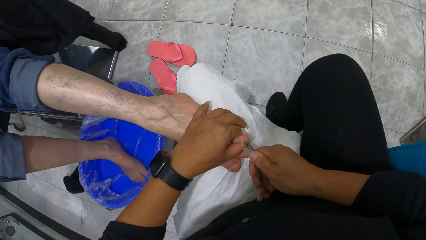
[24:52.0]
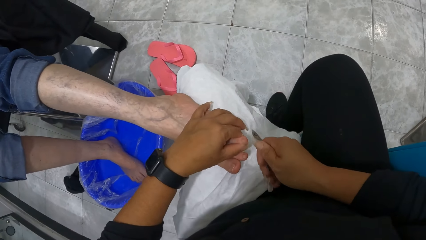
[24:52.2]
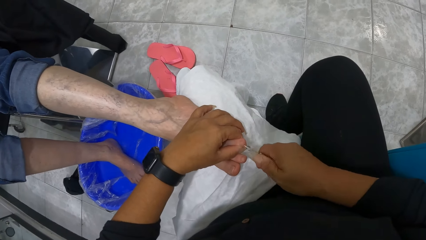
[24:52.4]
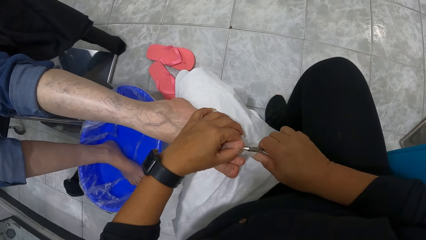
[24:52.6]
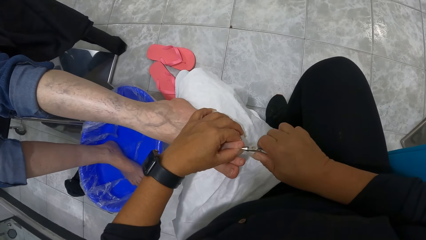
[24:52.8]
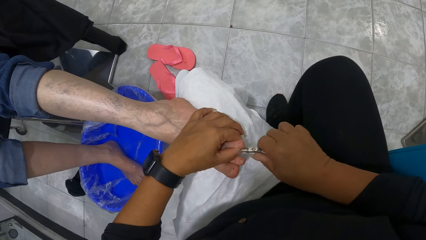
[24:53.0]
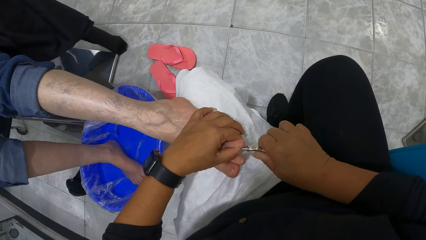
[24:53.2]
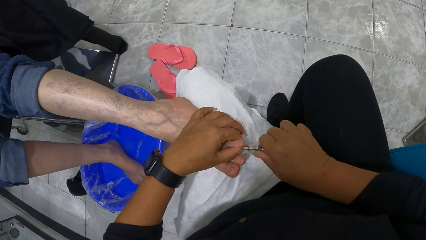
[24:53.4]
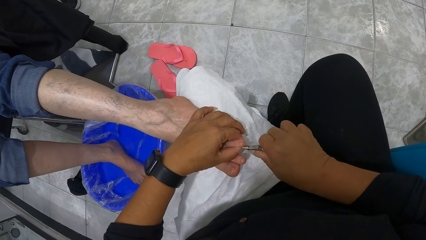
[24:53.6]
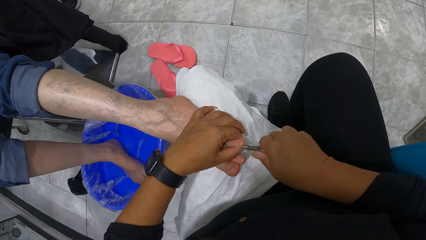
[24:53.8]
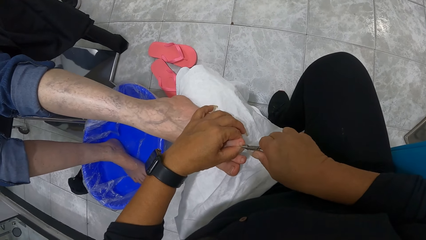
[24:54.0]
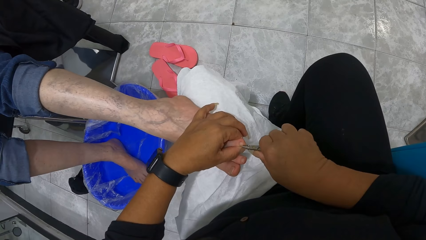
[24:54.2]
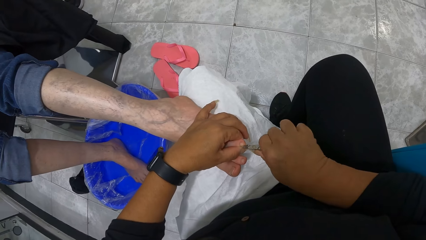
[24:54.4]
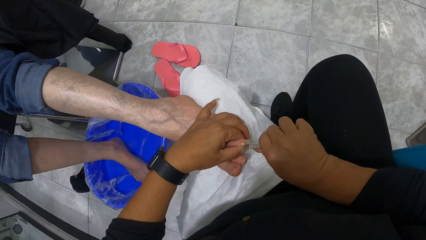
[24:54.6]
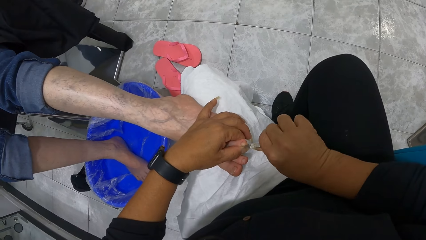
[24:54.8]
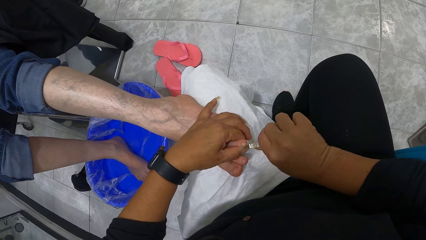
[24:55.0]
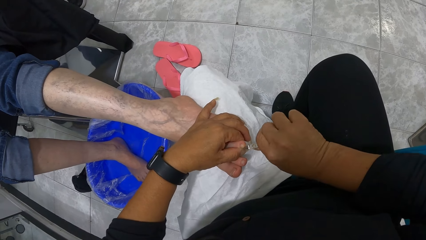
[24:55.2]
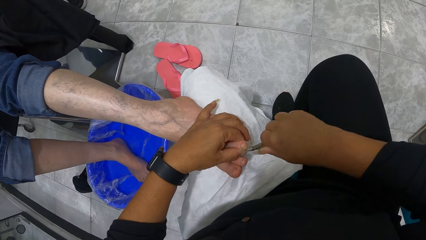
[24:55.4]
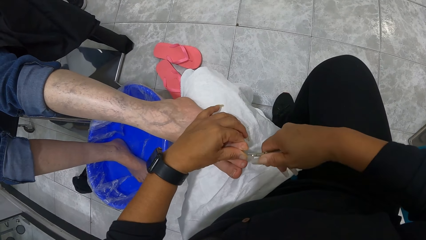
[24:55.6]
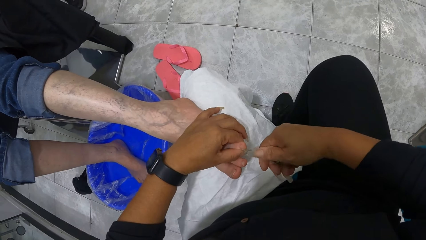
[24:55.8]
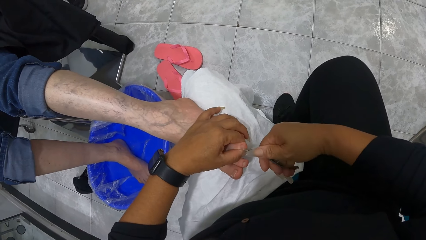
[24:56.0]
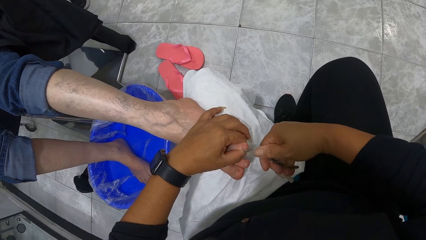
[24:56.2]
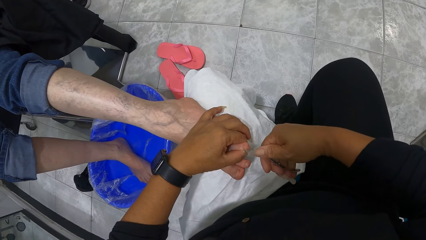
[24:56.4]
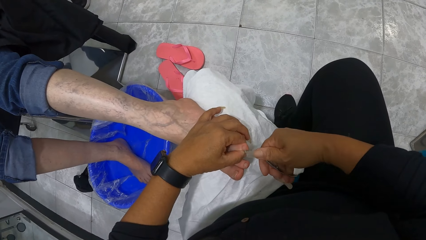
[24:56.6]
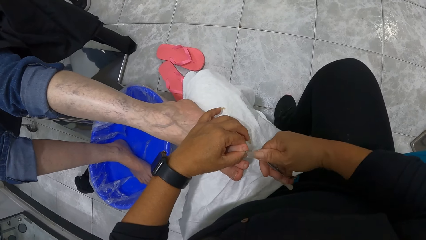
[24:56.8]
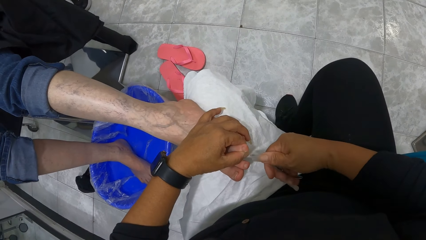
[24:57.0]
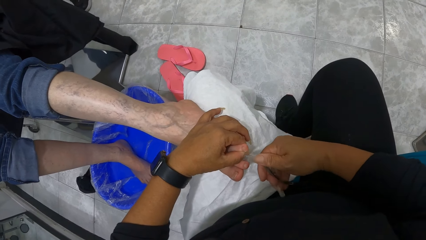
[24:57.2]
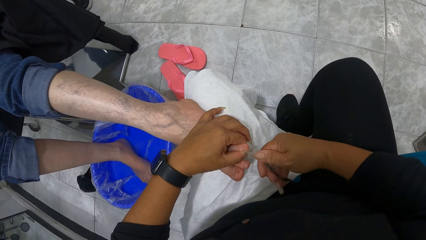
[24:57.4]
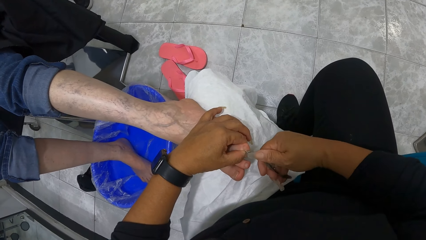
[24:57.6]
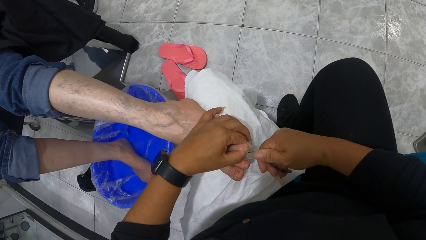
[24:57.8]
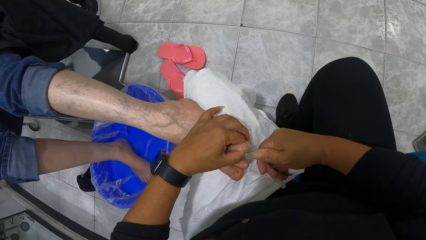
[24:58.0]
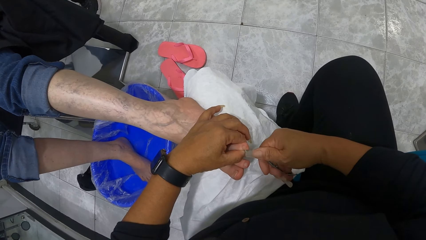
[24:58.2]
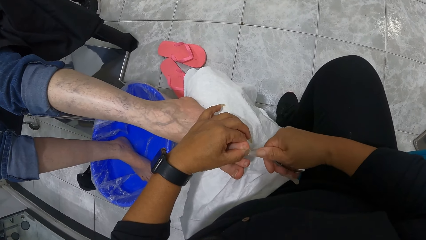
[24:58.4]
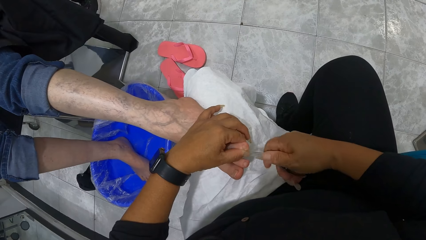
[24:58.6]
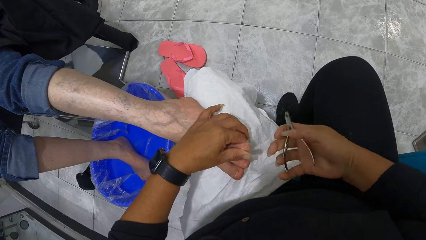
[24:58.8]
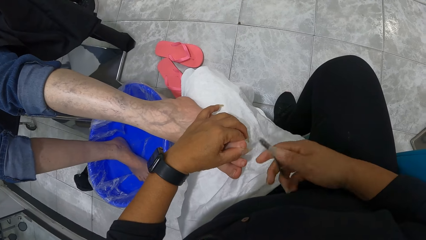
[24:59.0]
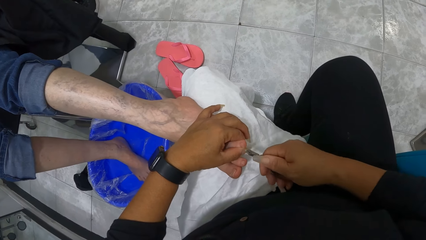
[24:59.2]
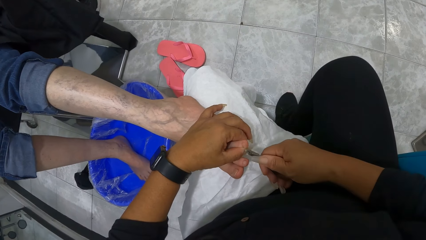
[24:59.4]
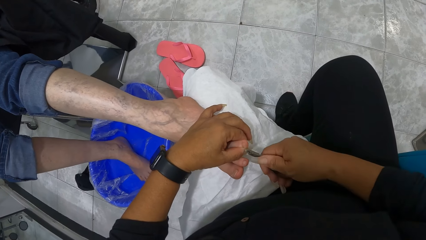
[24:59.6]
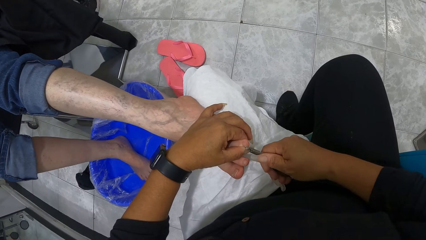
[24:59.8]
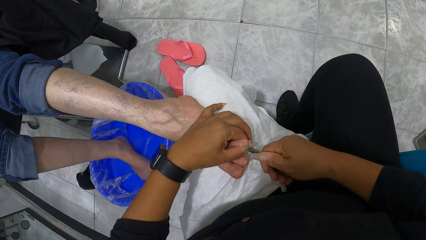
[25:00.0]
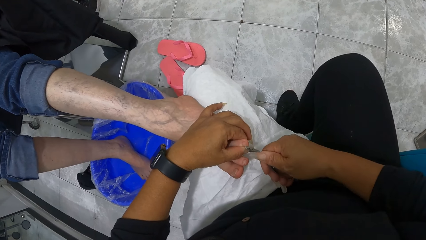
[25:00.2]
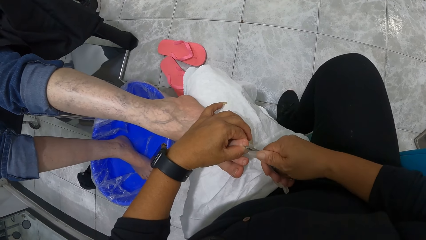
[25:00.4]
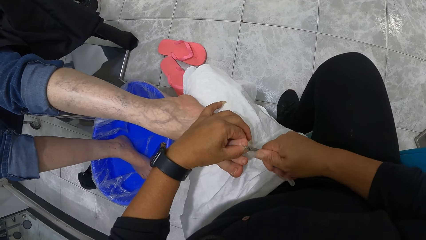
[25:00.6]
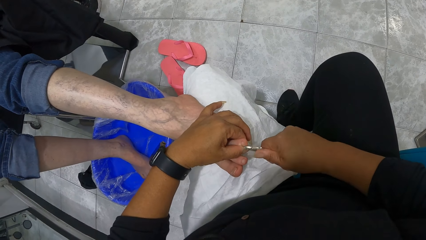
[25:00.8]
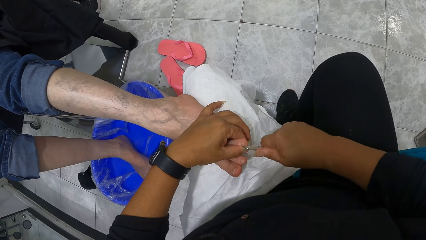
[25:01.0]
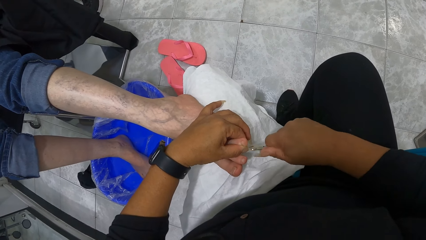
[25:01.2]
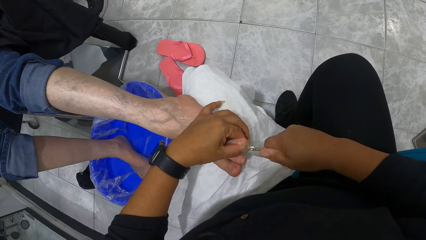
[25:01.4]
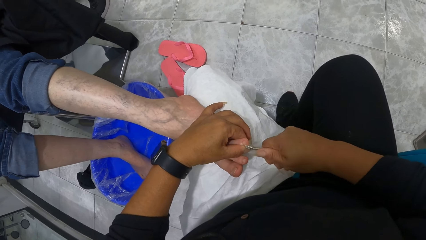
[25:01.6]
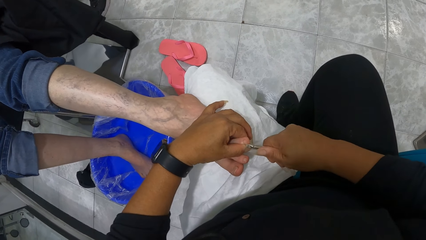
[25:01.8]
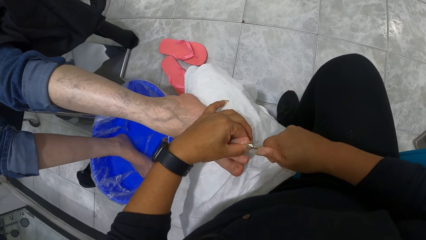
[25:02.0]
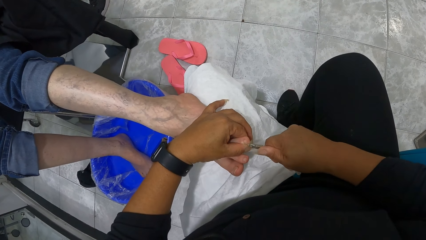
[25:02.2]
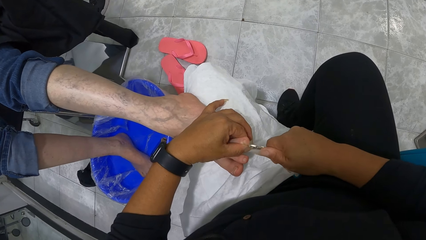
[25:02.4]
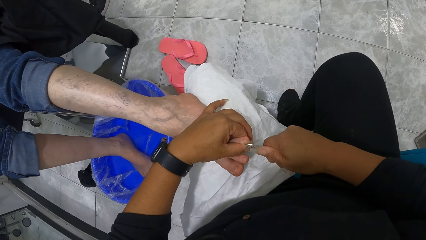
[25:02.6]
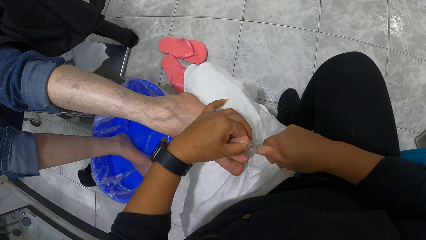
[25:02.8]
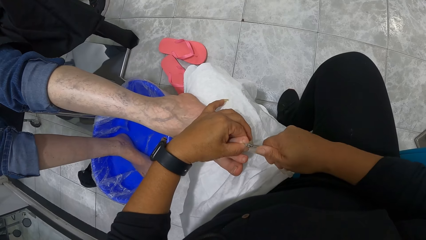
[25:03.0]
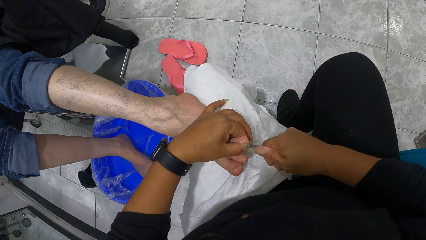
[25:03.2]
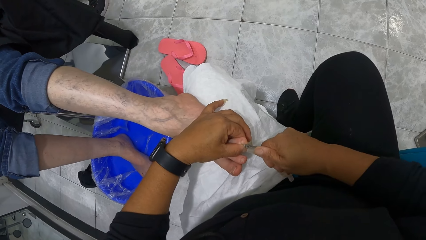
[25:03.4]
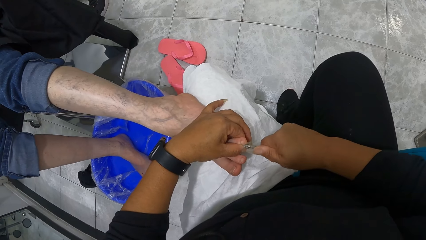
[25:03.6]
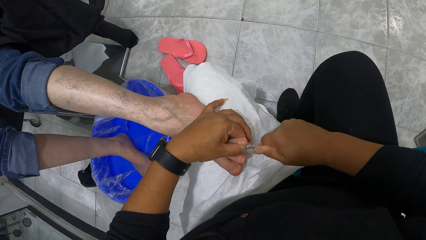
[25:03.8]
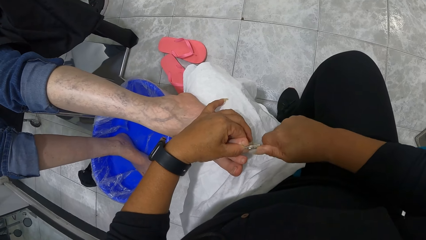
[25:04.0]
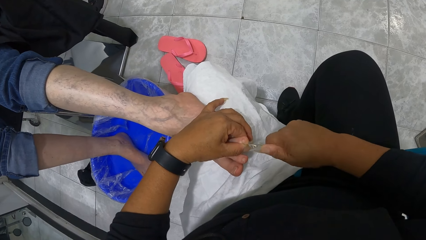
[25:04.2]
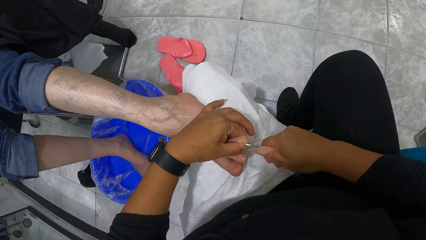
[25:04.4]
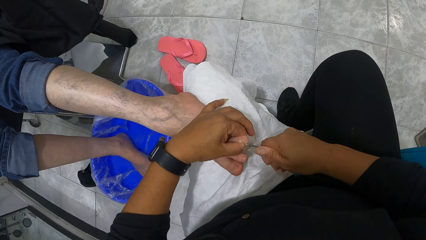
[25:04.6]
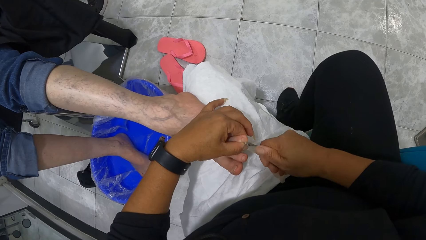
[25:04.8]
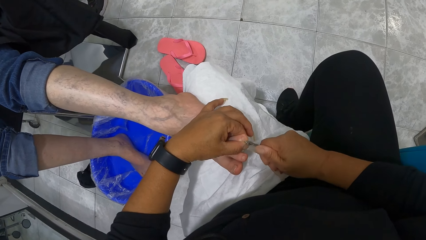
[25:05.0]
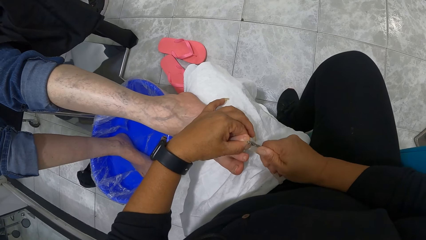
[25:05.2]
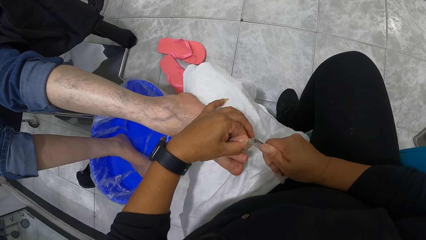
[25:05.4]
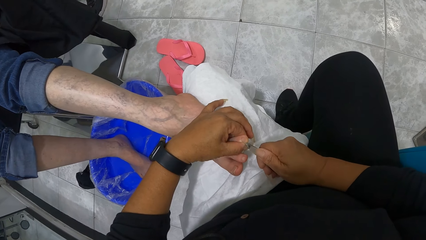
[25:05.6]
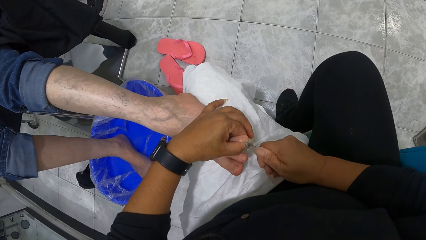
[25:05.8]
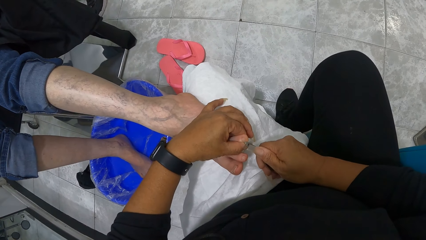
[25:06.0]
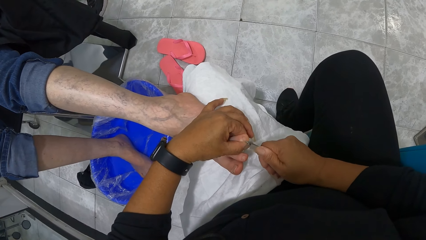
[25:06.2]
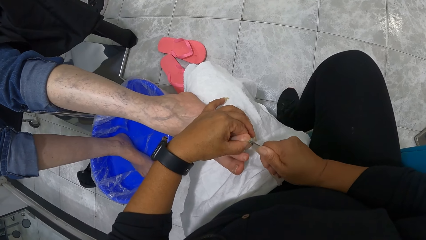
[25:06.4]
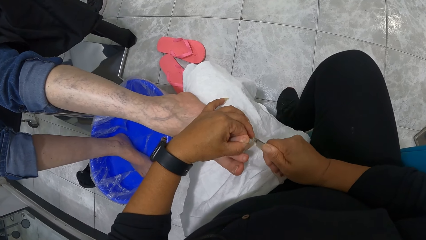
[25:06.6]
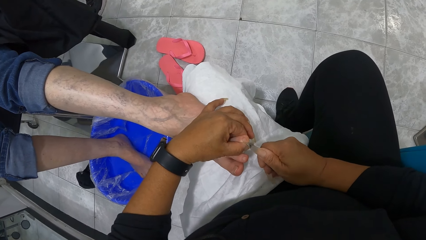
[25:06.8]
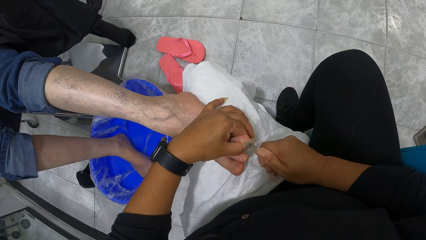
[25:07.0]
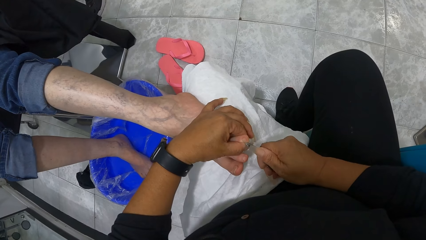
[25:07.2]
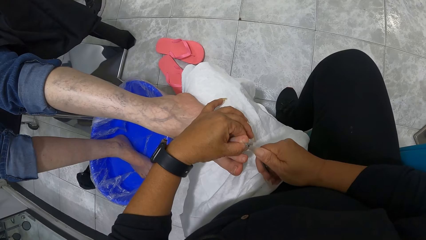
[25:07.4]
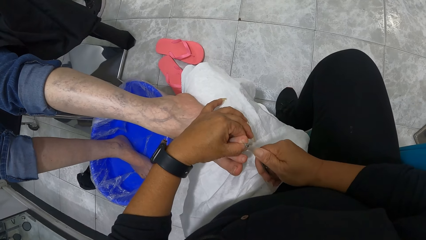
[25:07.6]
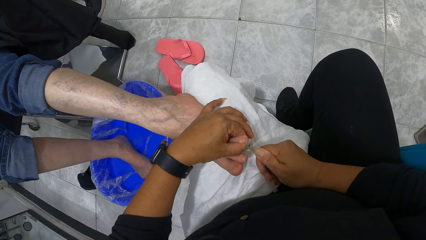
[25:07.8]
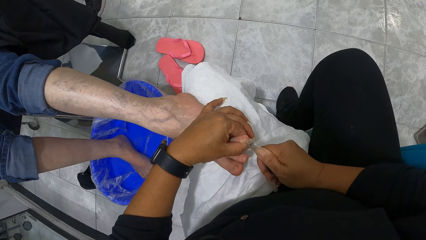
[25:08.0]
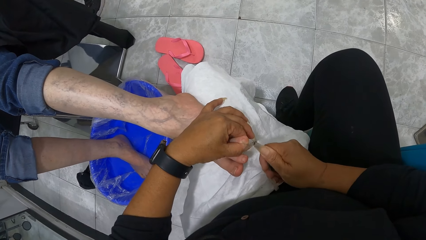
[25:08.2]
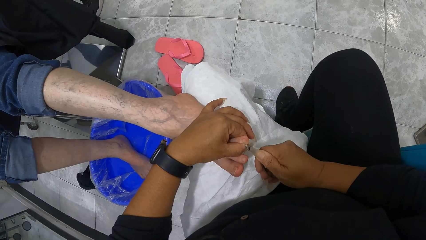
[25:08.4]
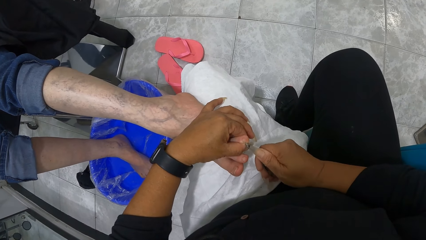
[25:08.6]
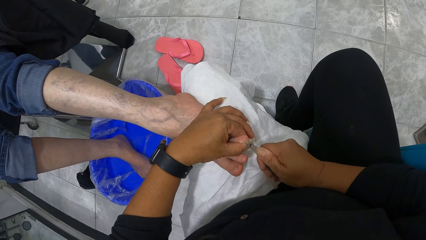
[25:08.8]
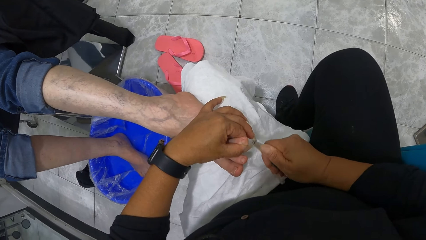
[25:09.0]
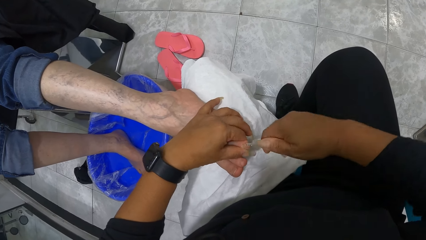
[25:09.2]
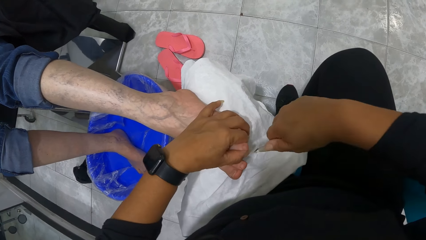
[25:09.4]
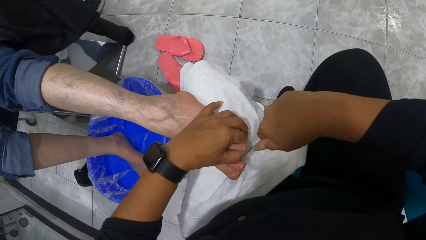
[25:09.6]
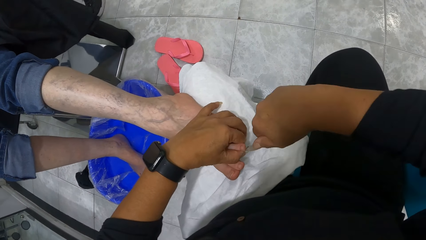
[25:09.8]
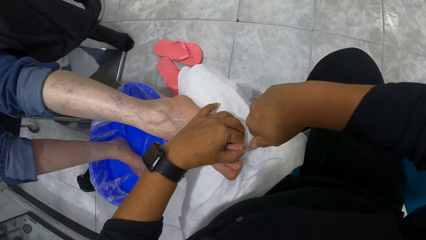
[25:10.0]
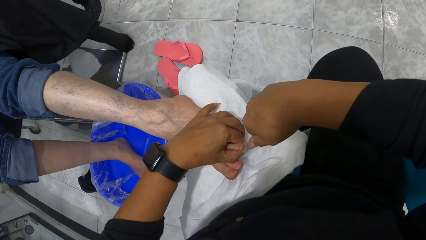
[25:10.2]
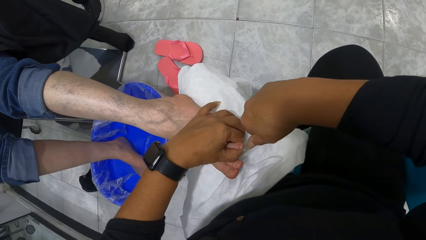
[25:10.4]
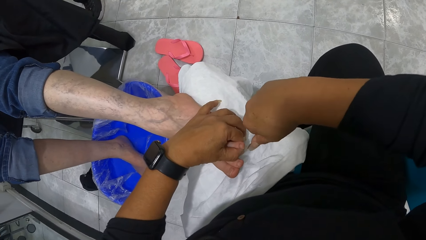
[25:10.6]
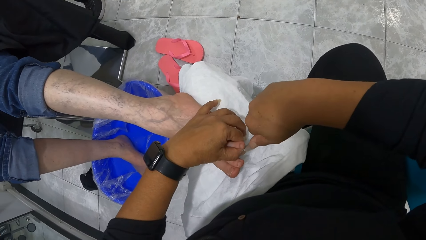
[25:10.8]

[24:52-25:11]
The camera wearer adjusts the nail scissors on the hand. They cut the nail with the nail scissors.
